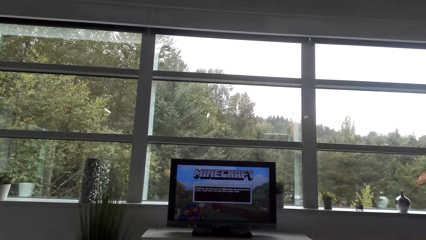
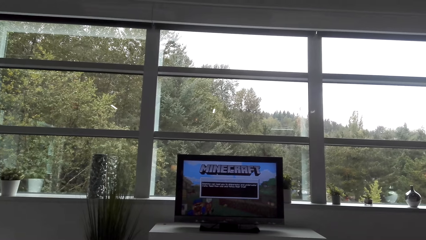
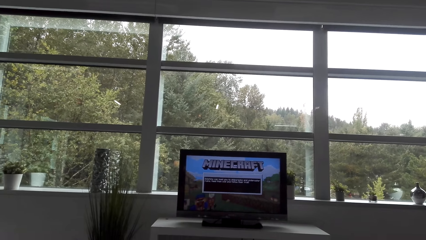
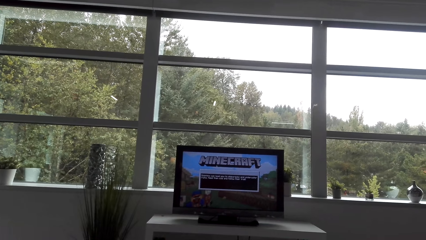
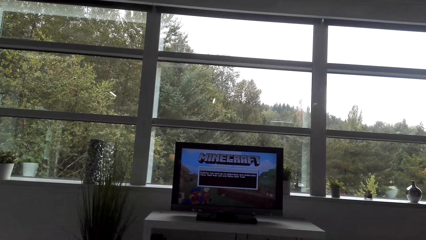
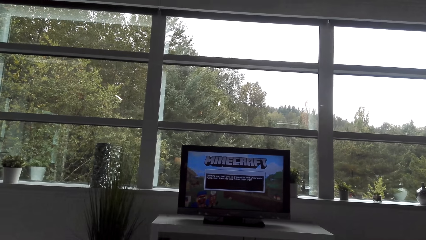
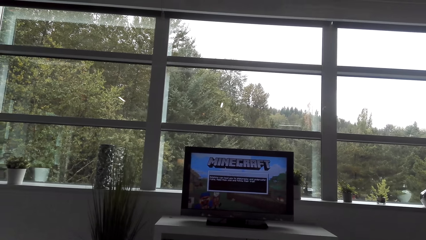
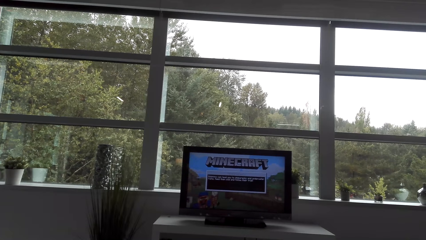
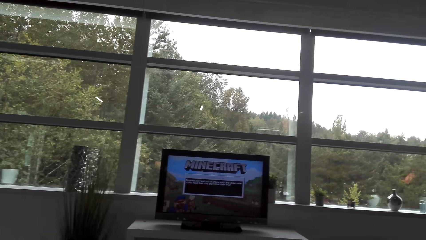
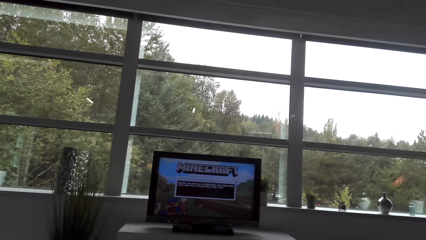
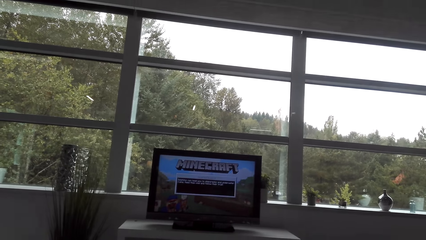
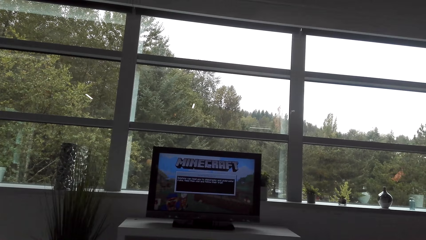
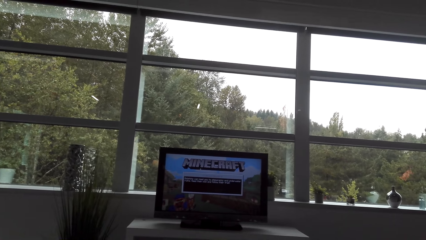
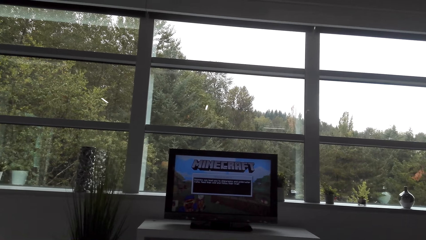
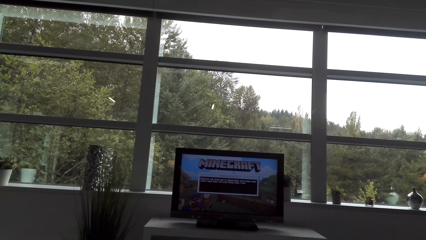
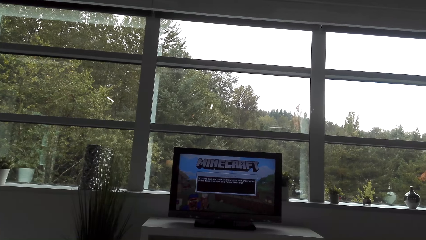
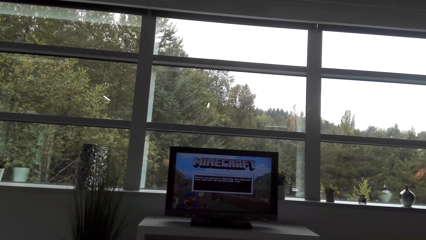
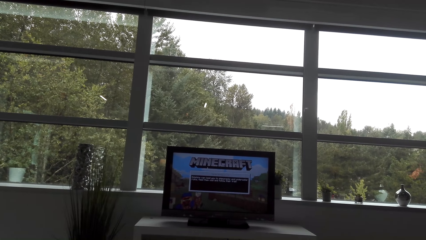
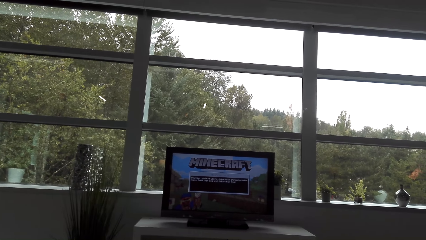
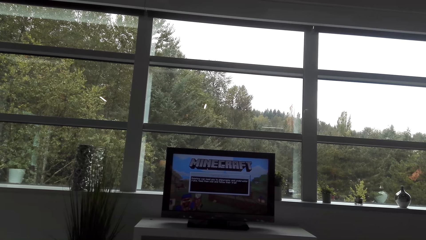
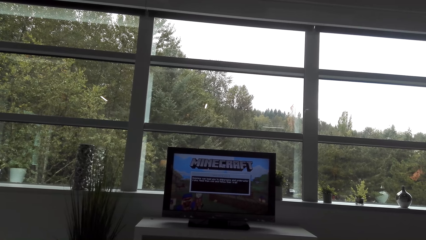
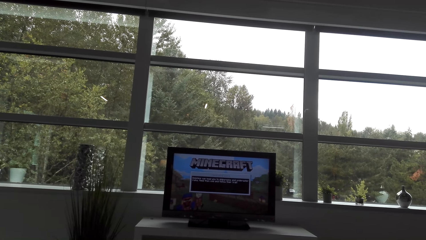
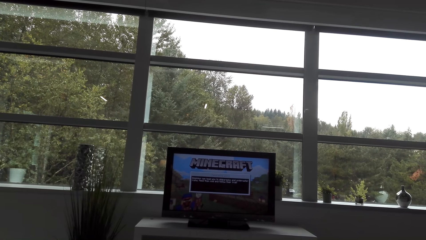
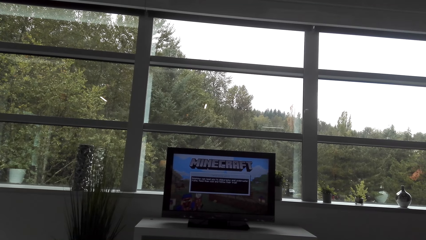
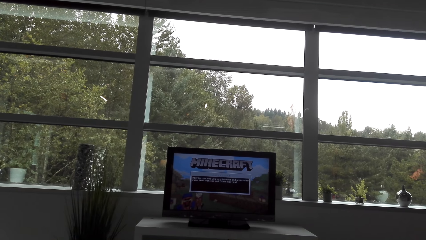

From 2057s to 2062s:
The camera wearer sets the video game.

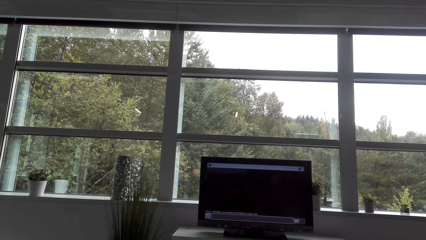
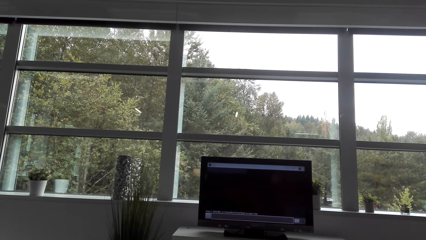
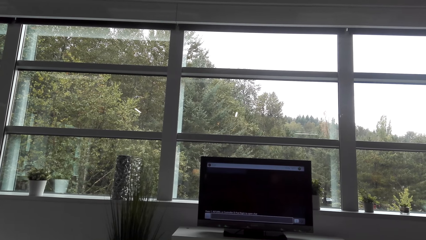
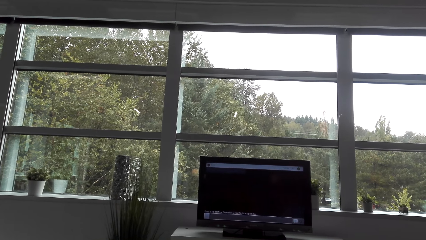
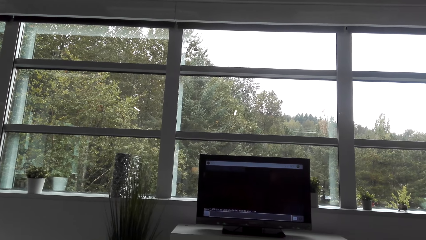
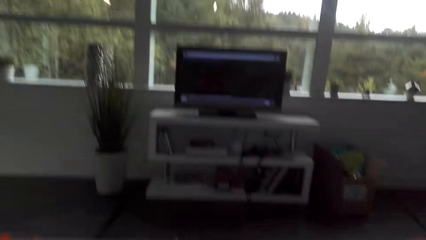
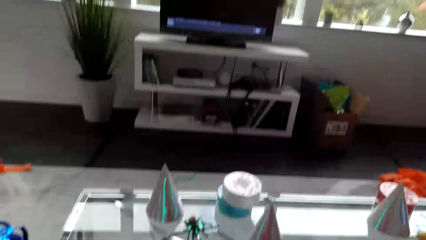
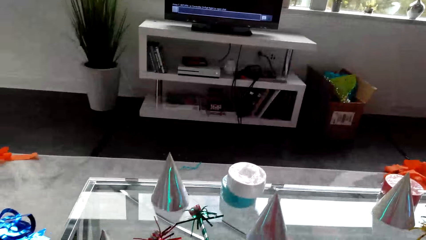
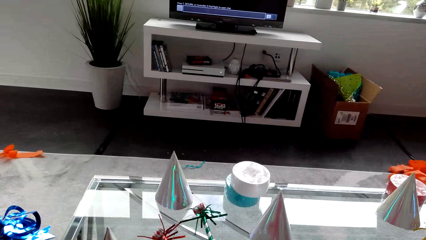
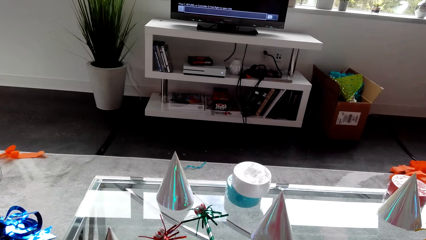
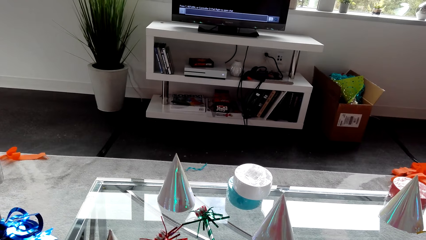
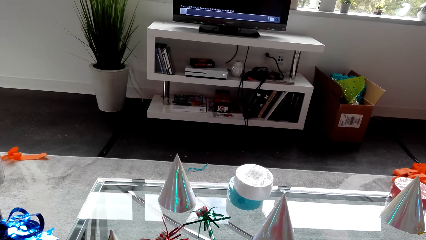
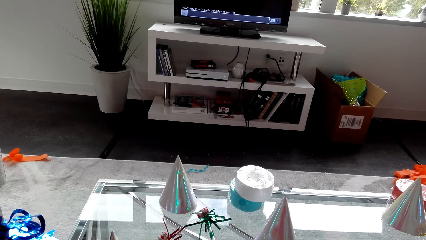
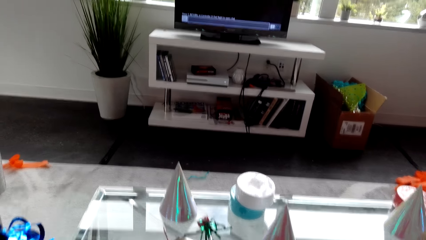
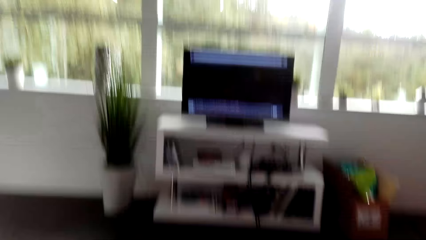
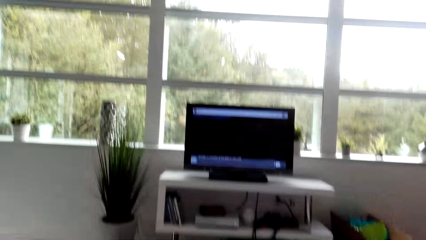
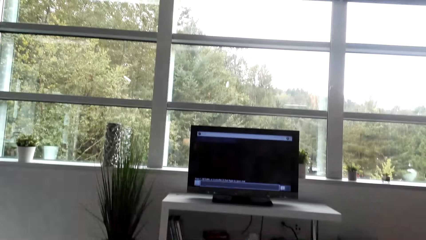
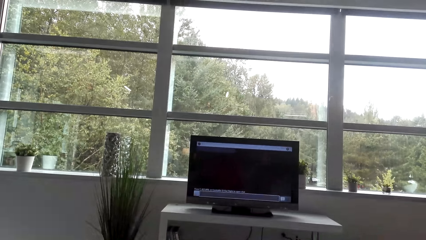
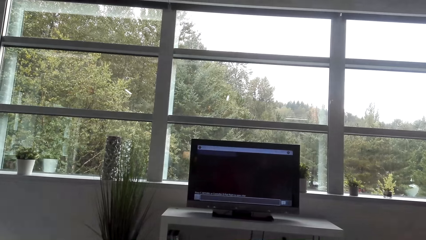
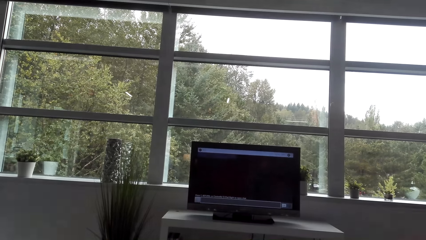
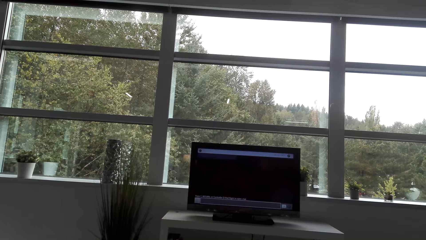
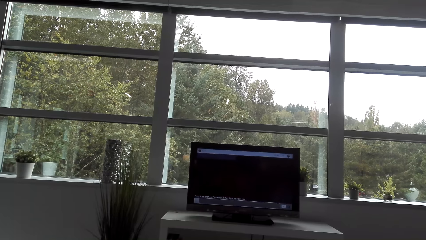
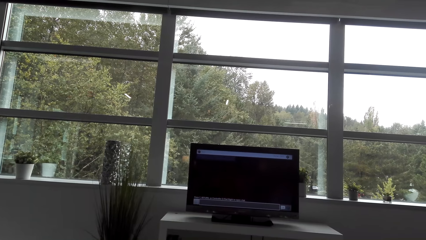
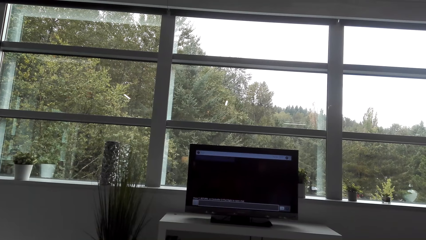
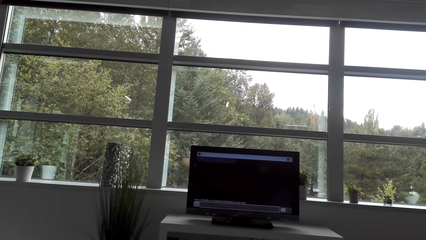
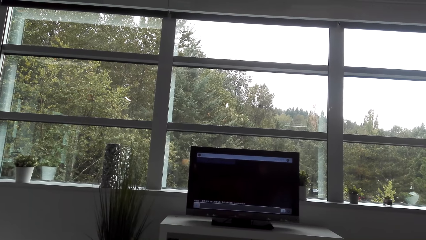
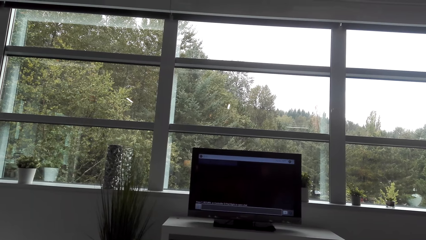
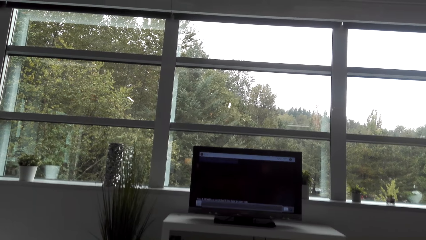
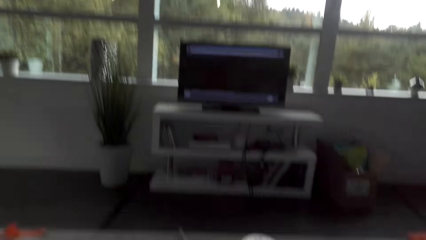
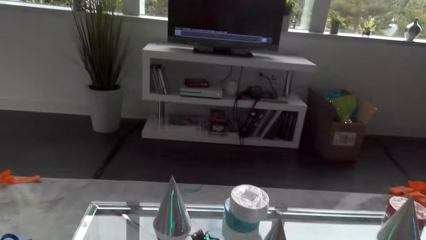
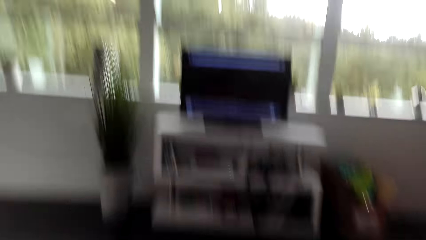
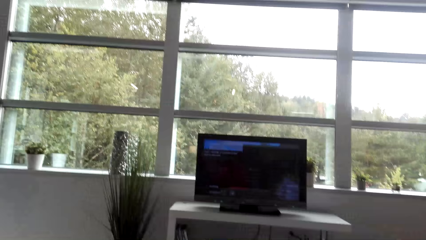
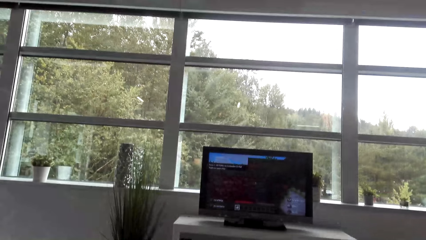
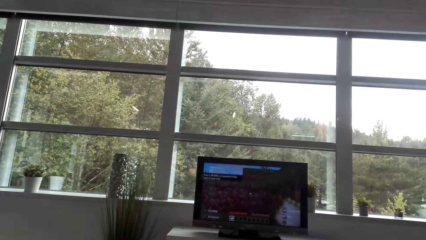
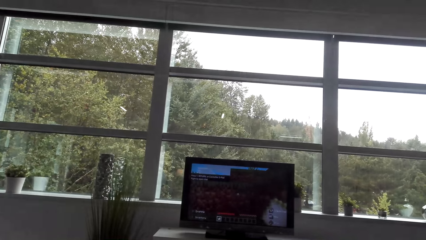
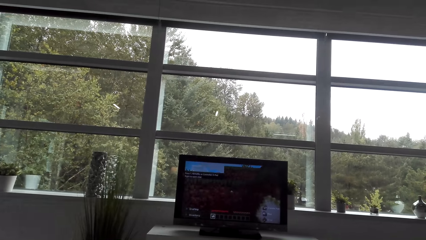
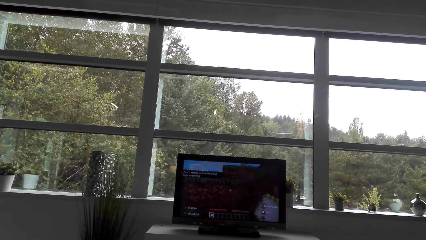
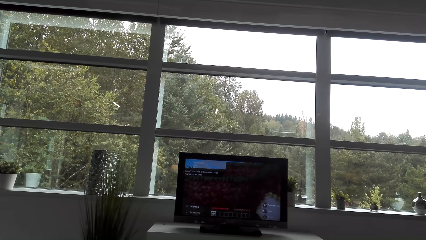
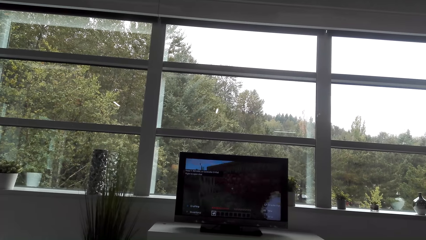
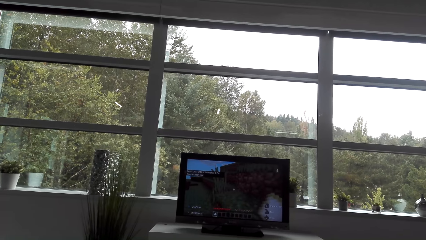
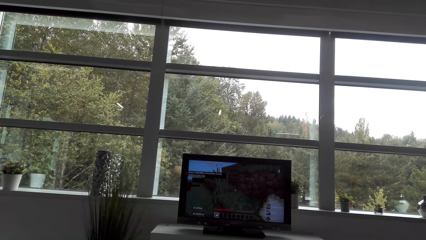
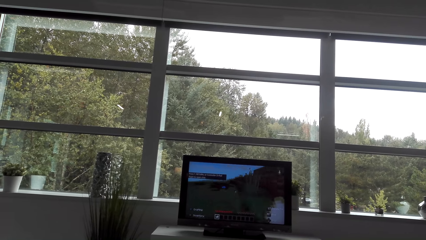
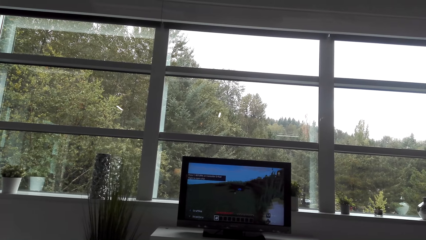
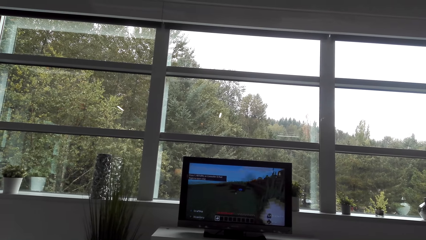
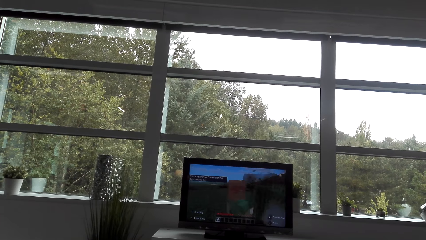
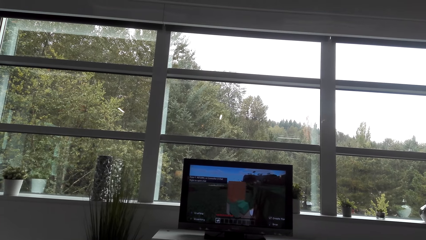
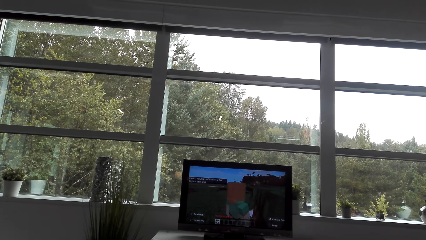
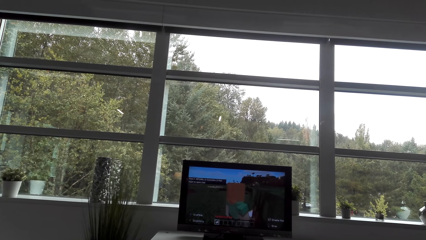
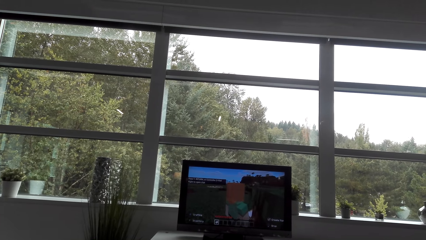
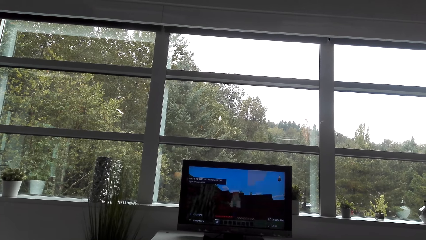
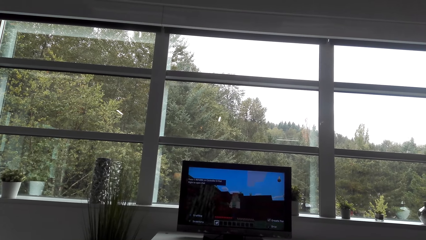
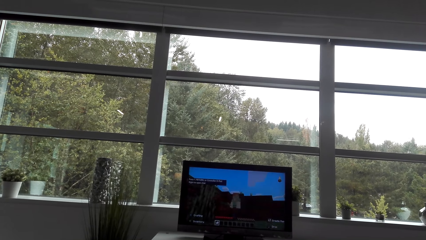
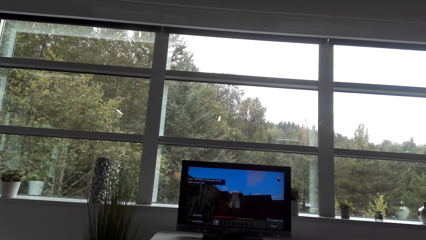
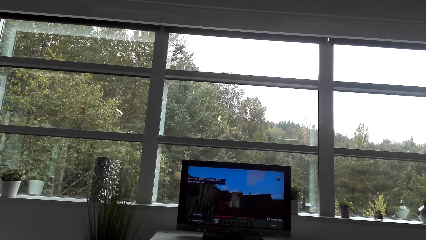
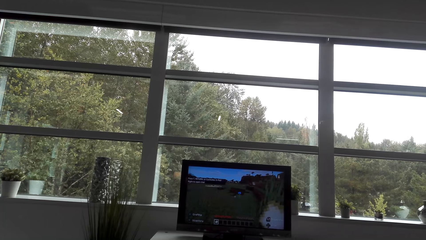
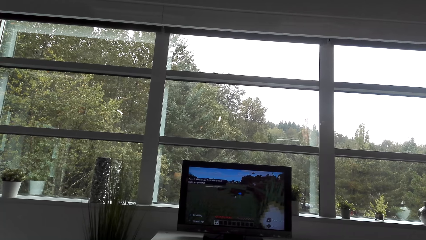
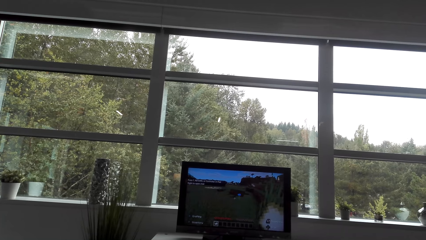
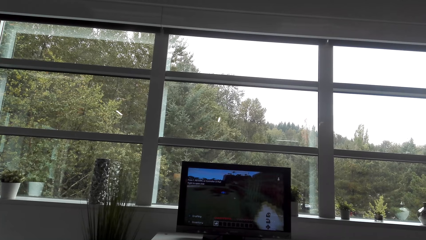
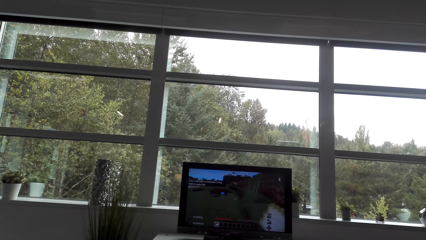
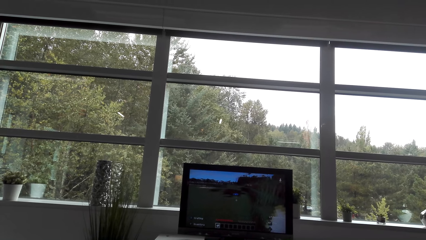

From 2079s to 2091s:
The camera wearer looks down. They set the video game.
